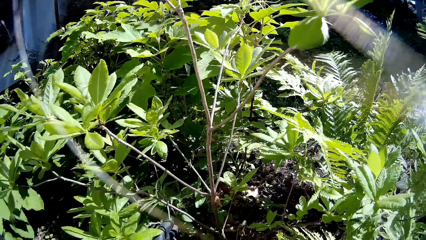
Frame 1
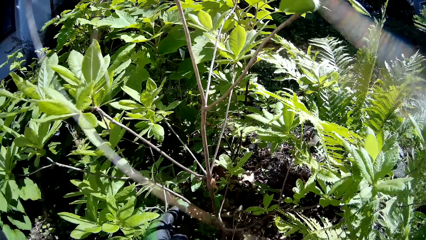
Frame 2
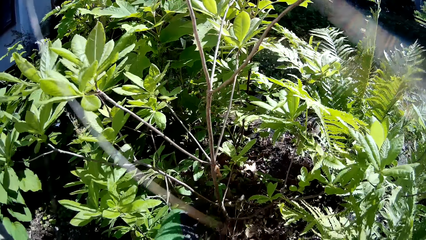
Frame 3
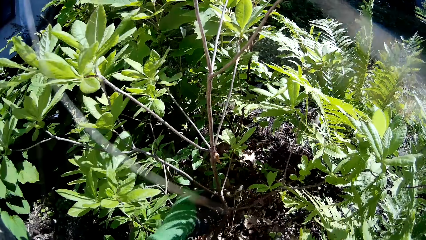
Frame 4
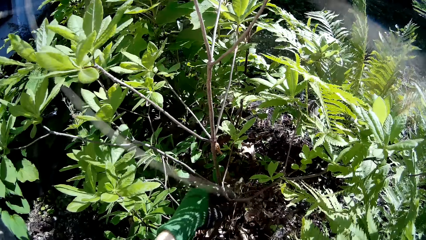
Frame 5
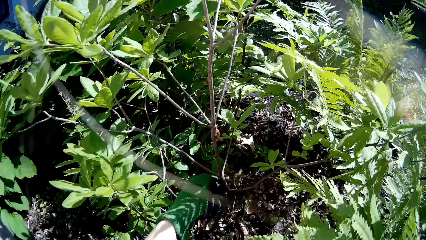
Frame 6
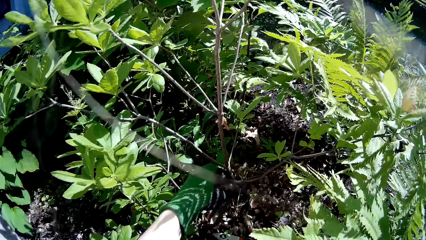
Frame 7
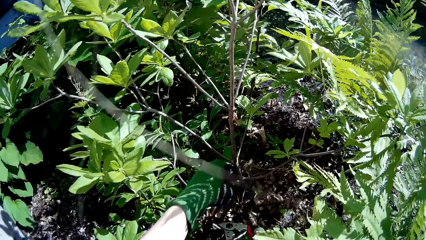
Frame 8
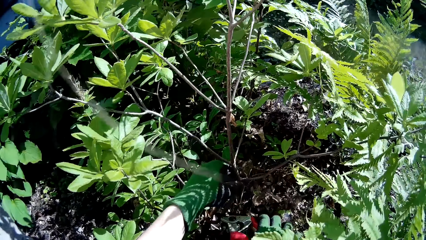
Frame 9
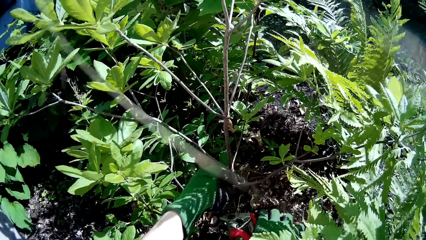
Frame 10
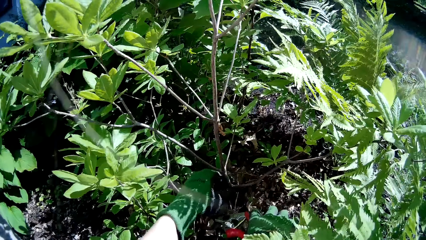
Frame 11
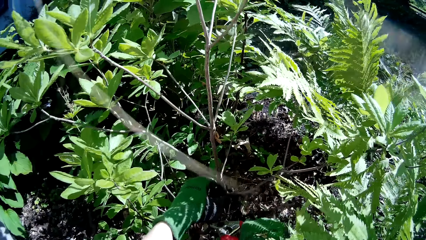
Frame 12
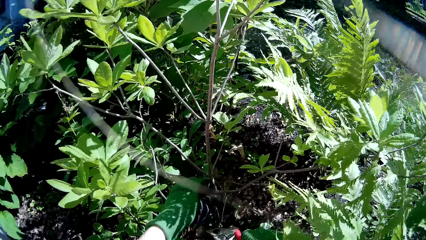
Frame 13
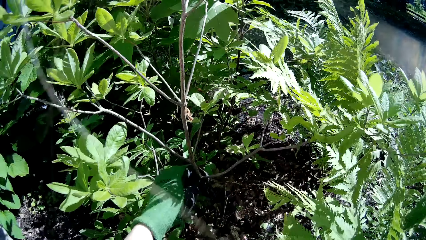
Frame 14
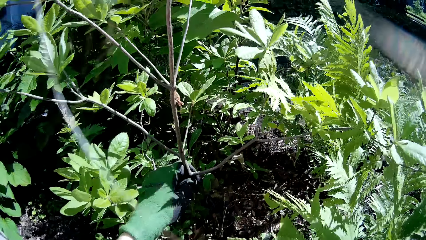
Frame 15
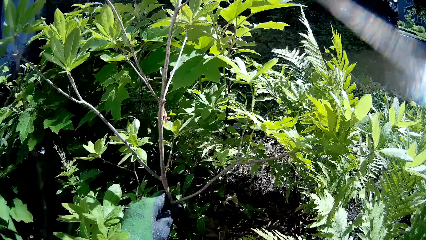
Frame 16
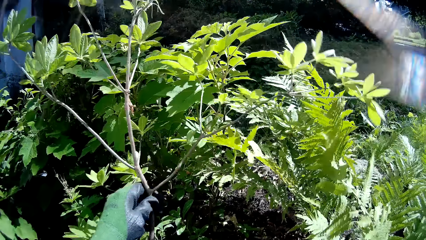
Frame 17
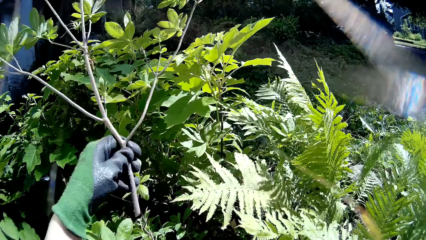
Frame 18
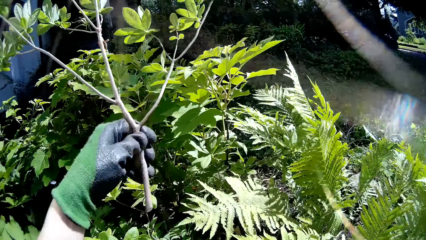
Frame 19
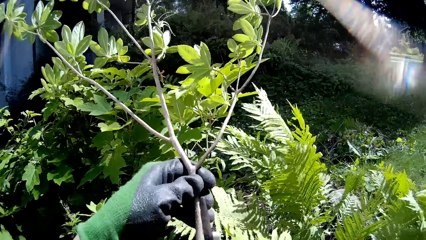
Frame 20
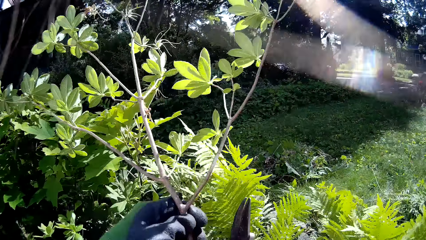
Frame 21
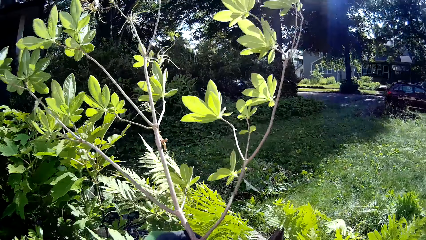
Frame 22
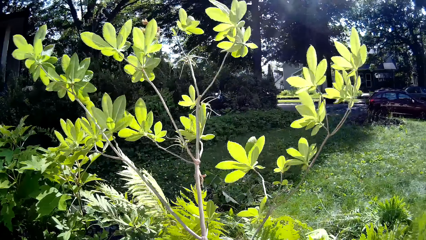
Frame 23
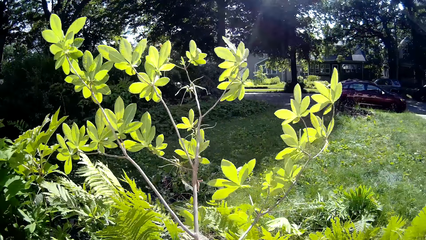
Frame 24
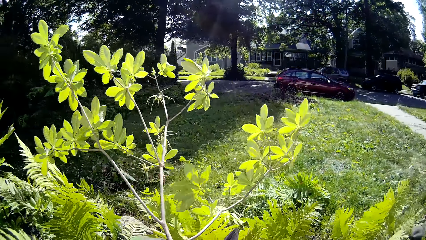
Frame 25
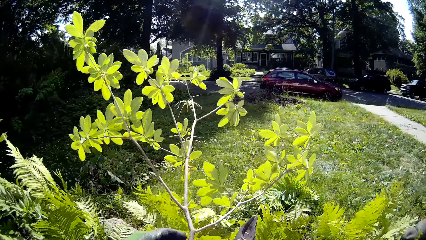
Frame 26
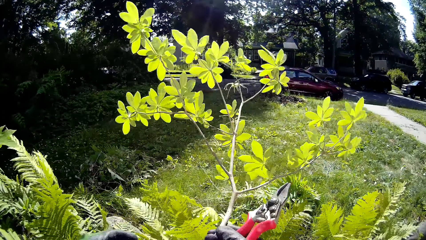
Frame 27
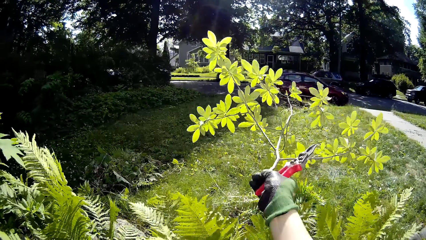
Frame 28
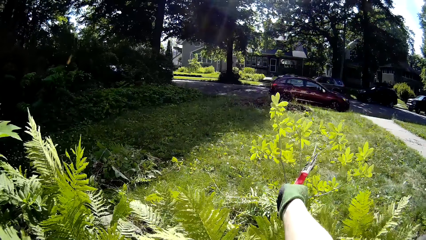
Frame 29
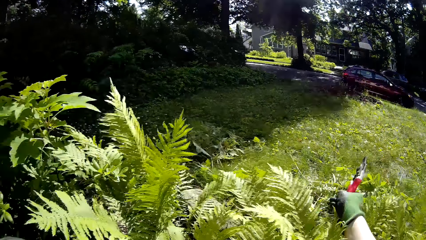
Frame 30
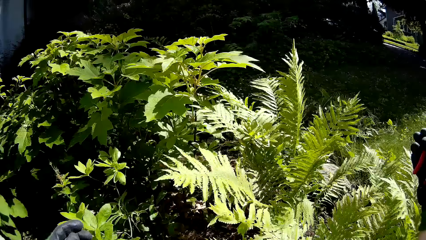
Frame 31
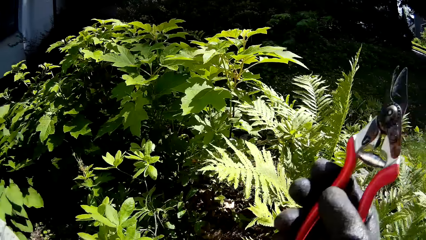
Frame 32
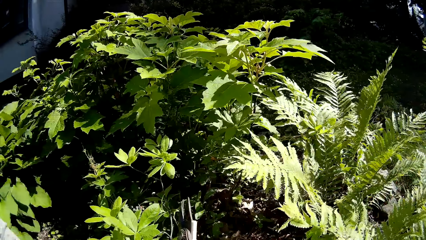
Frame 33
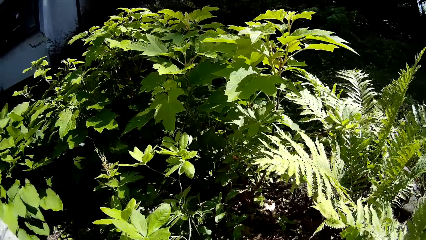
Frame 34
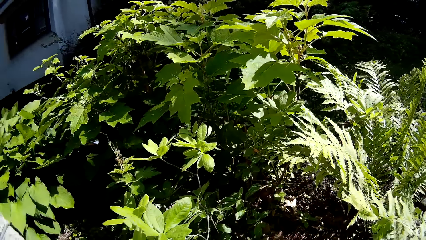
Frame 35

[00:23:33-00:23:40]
The camera wearer holds a branch with her left hand. She cuts the branch in her left hand with a plant cutter in her right hand. She passes the branch from her left hand to her right hand. She throws the branch to the ground with her right hand.

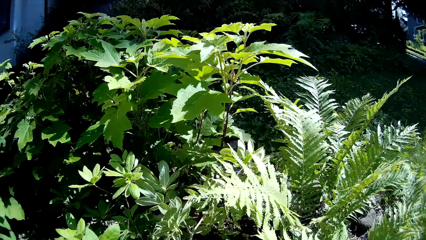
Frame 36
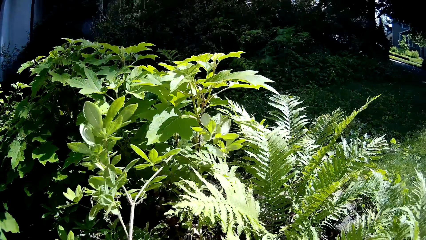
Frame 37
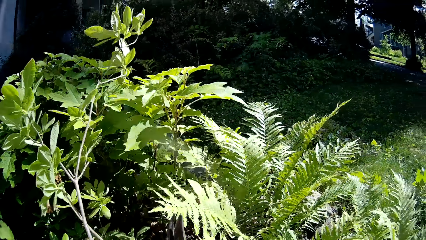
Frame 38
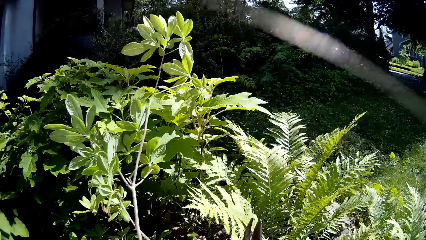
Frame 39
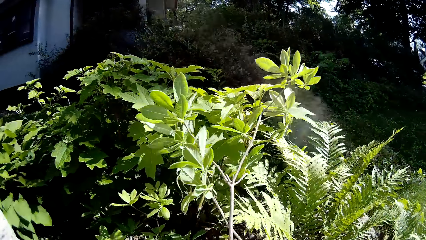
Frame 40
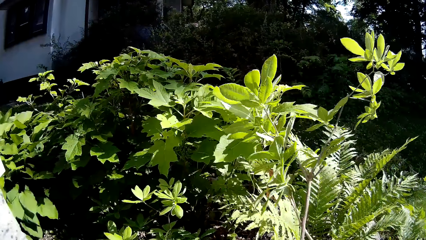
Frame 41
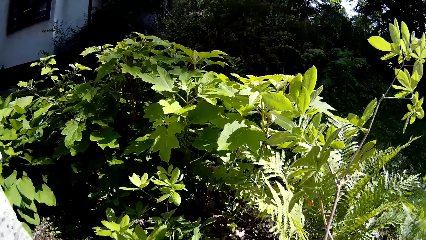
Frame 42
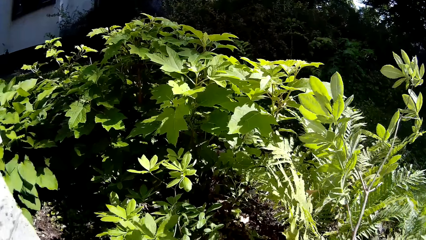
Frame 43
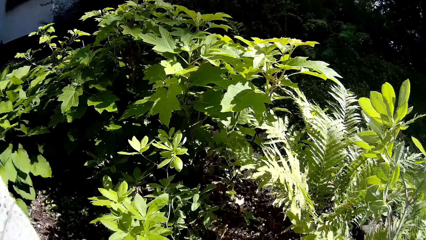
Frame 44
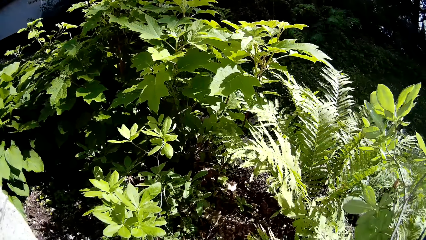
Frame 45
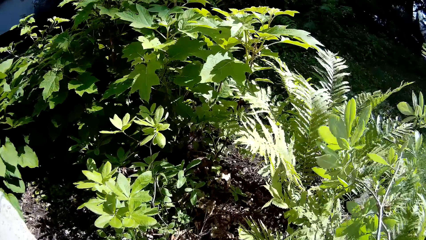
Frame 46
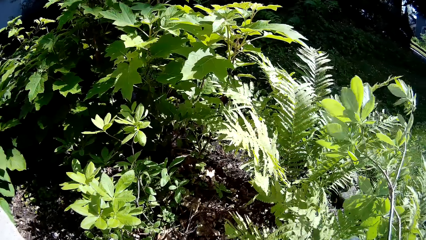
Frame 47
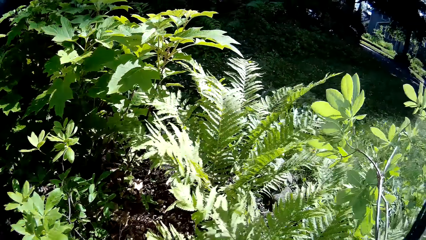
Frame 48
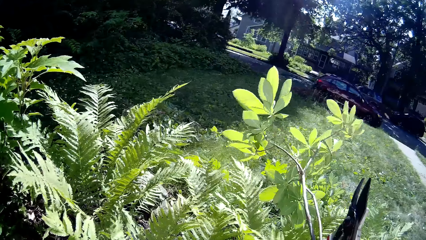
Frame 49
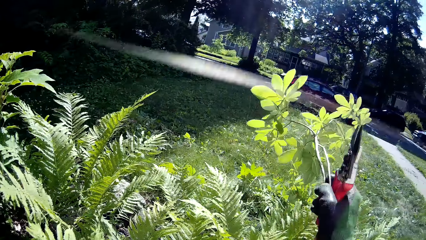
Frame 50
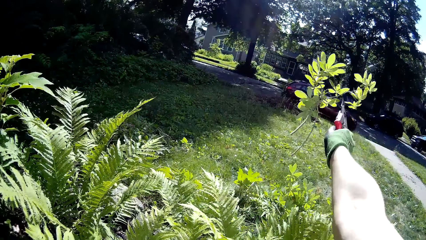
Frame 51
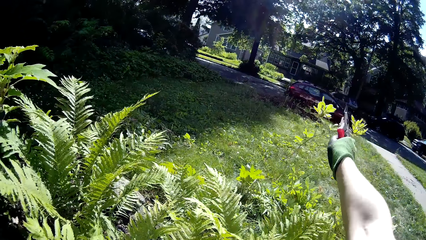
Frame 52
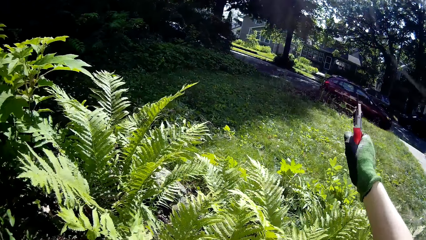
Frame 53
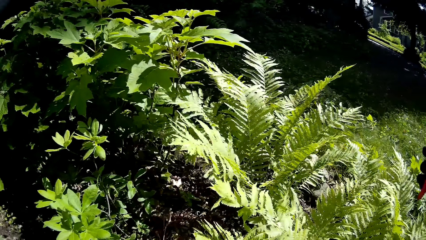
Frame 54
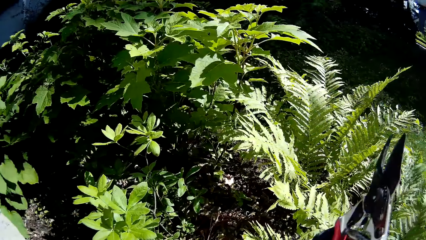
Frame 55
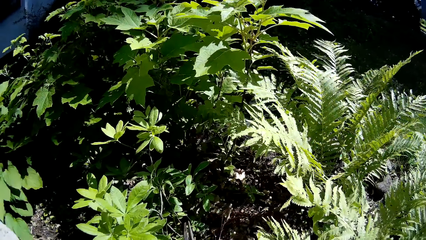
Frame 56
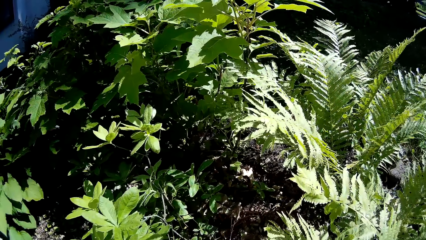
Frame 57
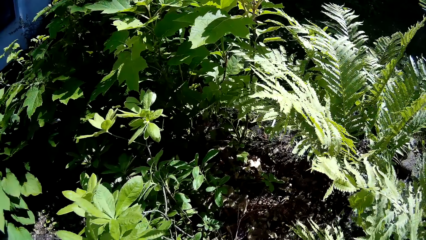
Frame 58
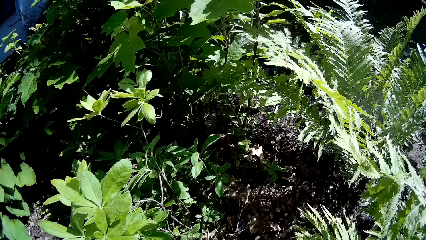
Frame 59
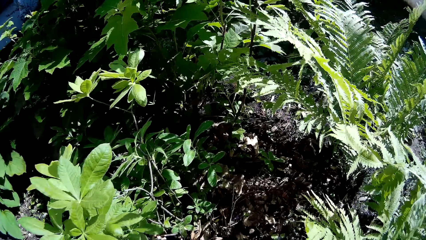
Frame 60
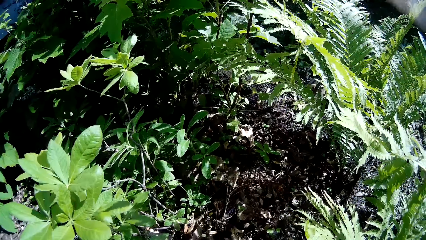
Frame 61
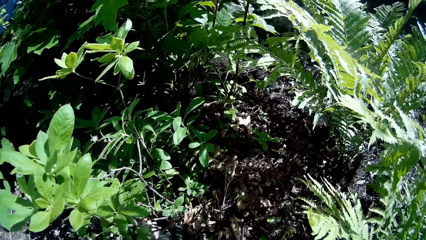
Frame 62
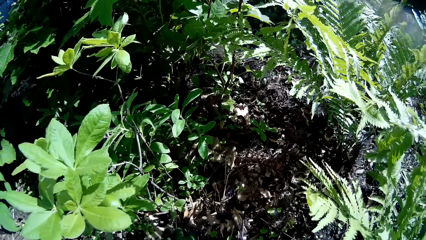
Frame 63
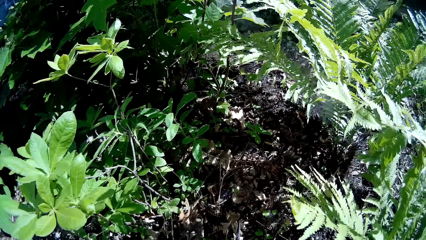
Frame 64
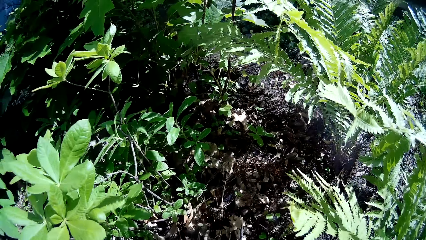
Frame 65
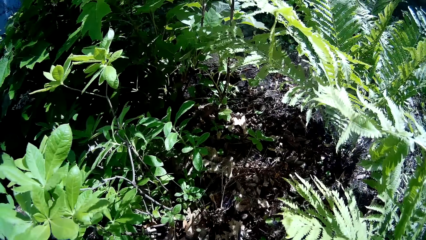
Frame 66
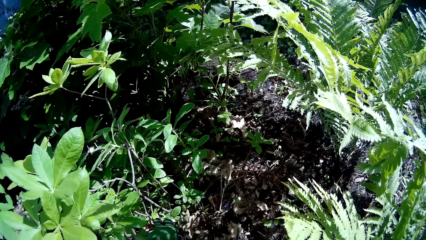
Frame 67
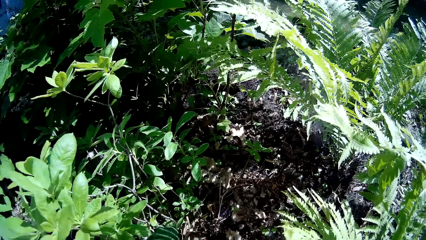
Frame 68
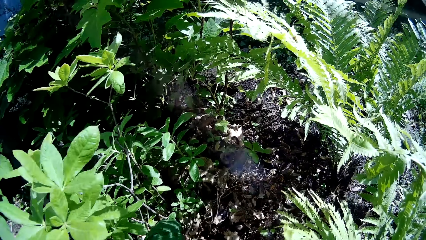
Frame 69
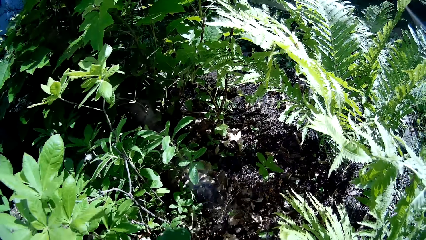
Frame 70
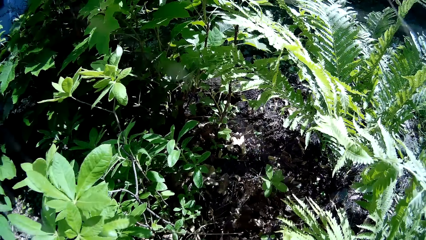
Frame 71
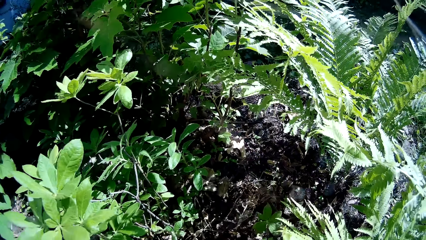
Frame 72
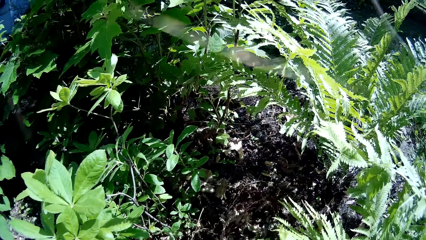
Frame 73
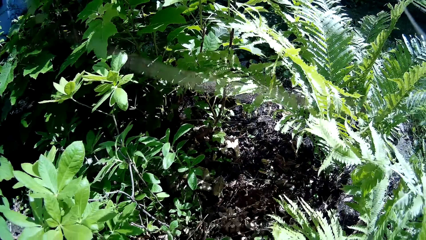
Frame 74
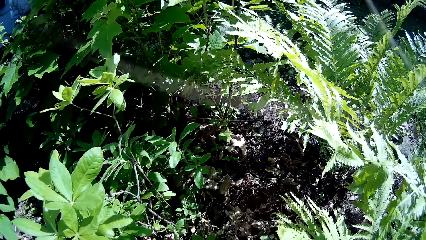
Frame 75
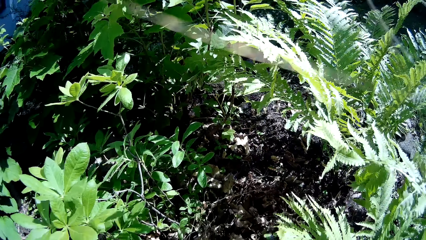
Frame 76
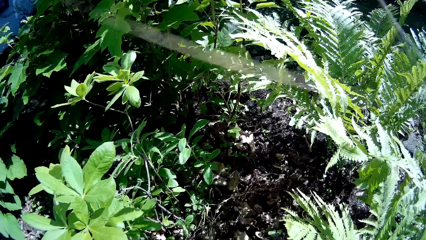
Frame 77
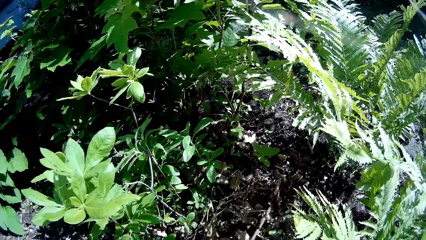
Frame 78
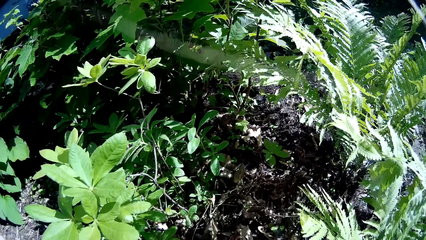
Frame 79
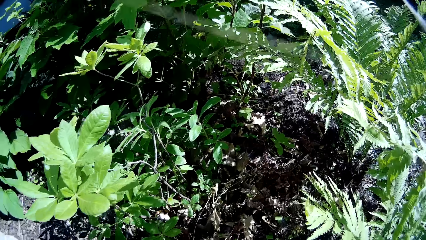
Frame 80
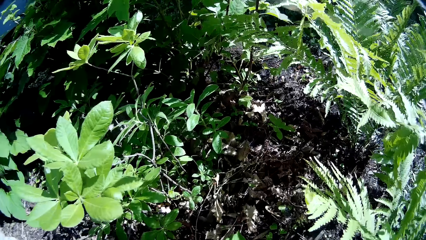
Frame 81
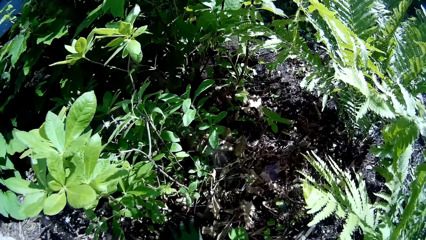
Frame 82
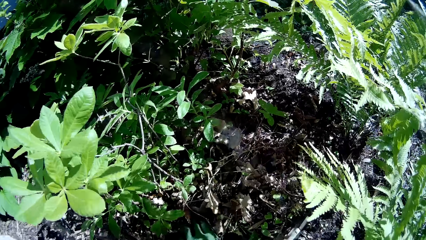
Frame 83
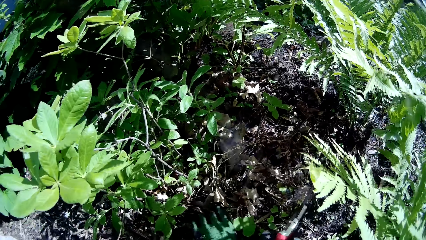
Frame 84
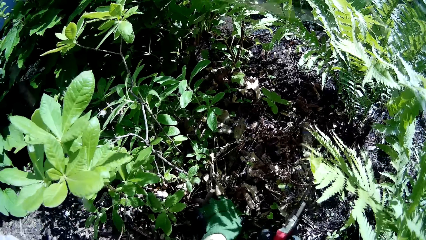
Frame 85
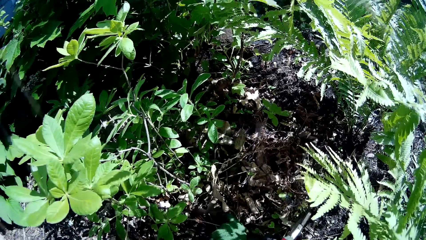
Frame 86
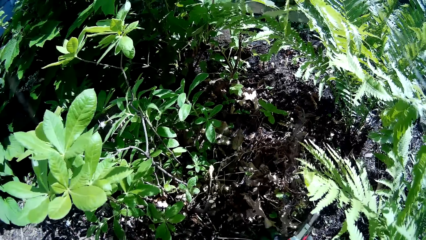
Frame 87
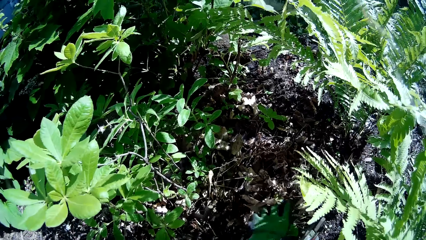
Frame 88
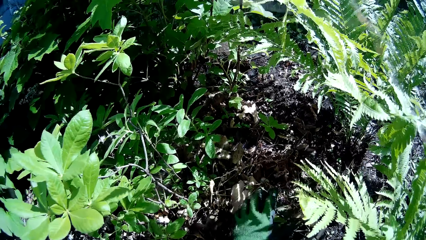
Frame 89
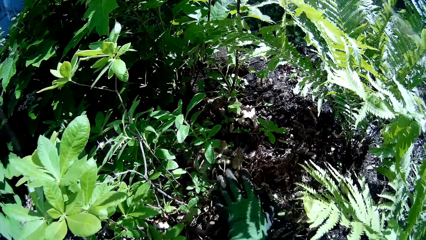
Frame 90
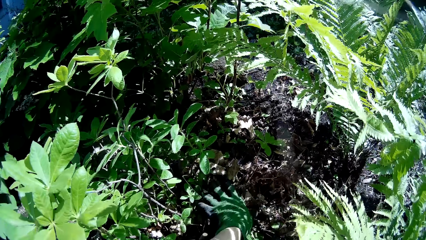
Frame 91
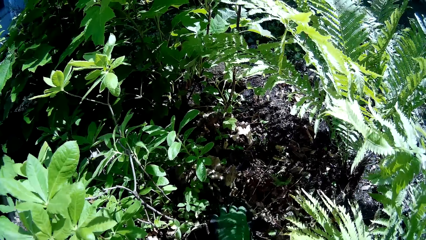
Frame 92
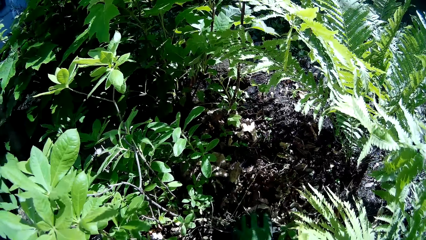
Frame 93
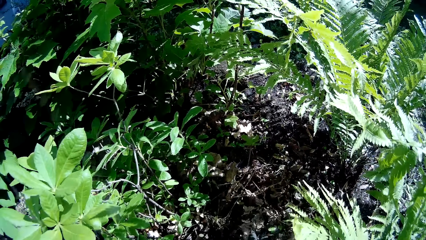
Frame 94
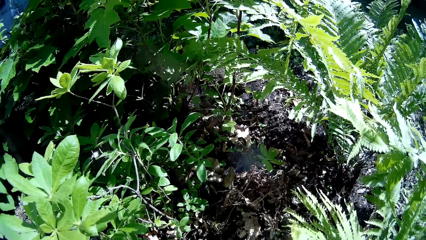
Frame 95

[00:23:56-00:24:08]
The camera wearer passes the branches from her left hand to her right hand. She throws the branches to the ground with her right hand. She moves dried leaves on the ground with her left hand. She uproots the weed.
